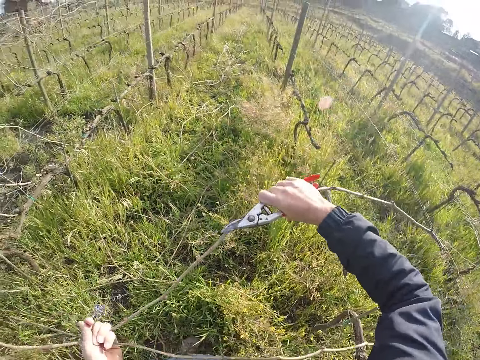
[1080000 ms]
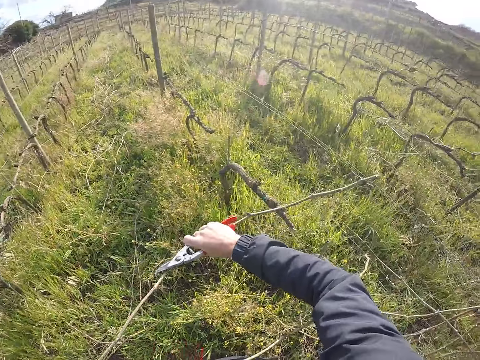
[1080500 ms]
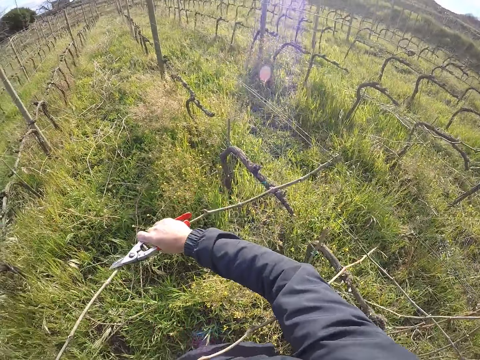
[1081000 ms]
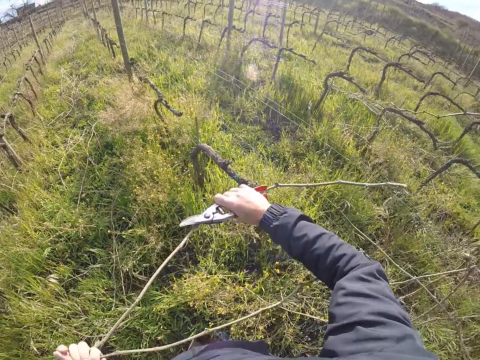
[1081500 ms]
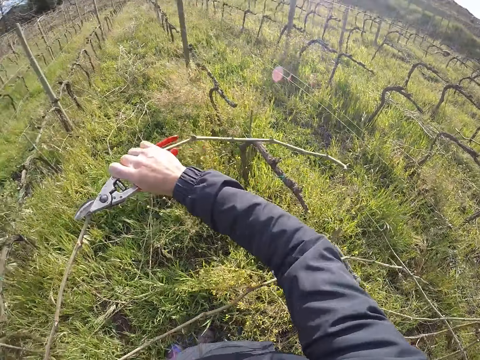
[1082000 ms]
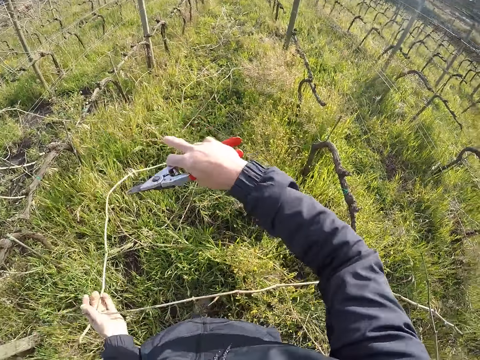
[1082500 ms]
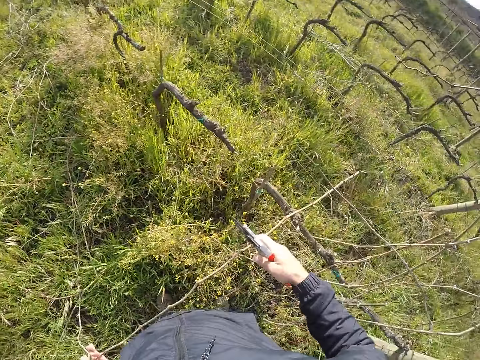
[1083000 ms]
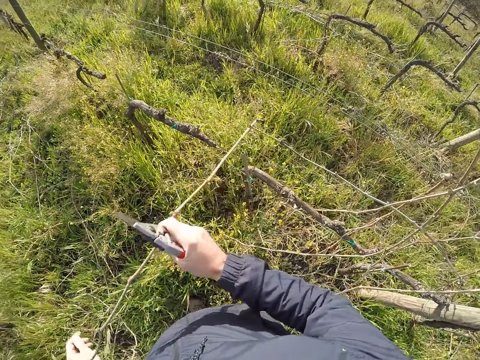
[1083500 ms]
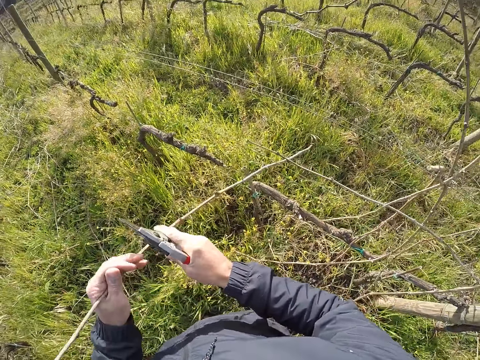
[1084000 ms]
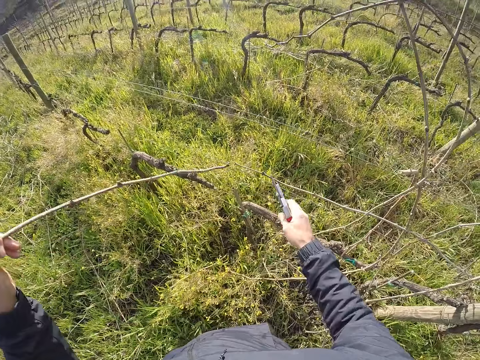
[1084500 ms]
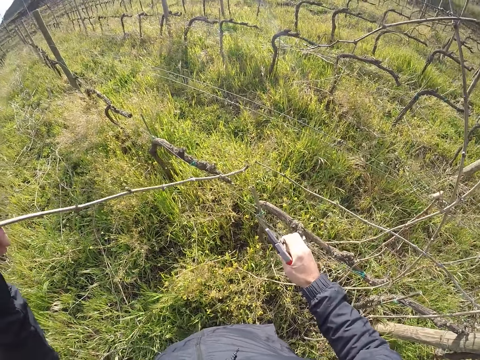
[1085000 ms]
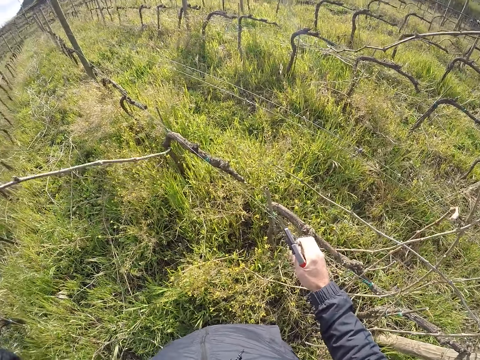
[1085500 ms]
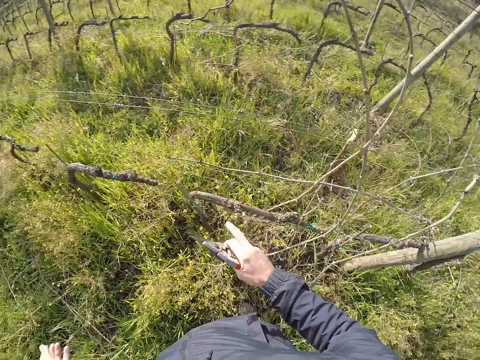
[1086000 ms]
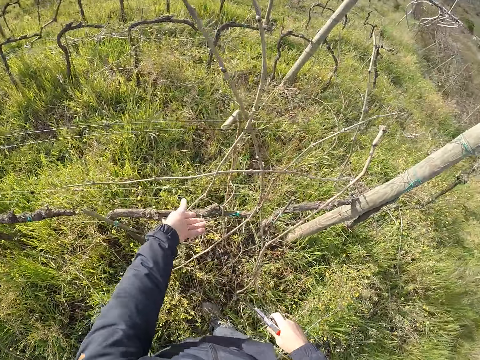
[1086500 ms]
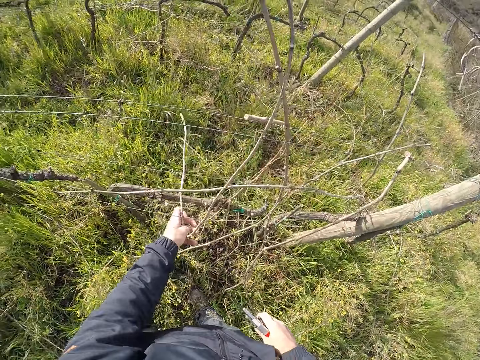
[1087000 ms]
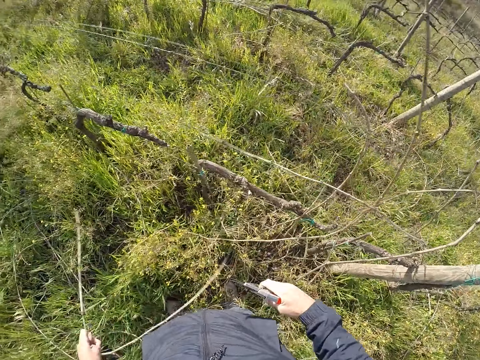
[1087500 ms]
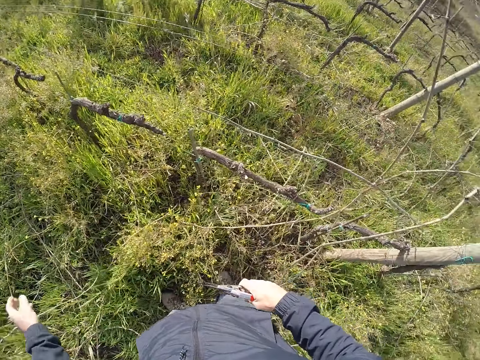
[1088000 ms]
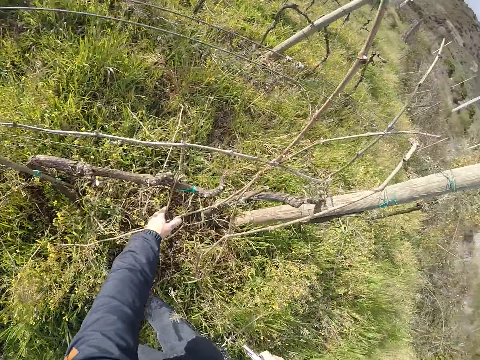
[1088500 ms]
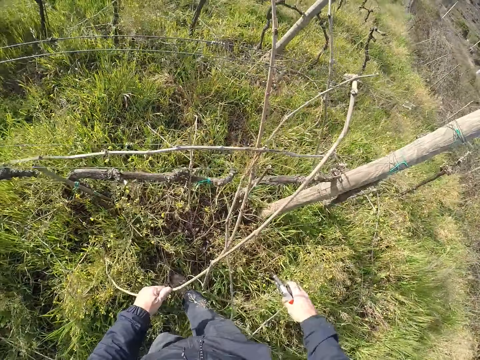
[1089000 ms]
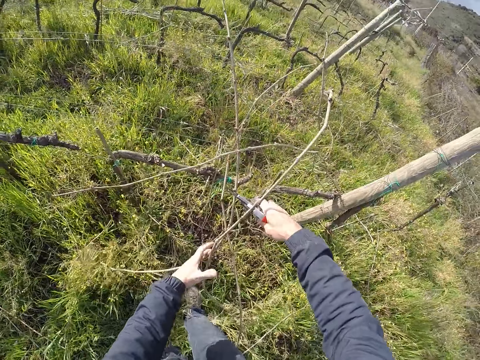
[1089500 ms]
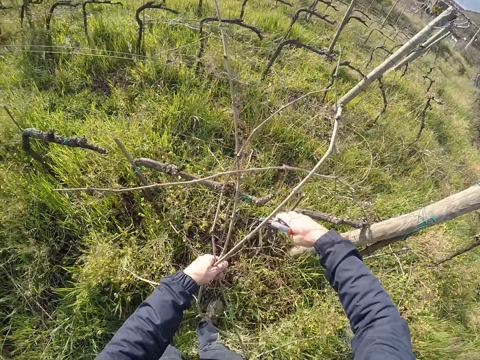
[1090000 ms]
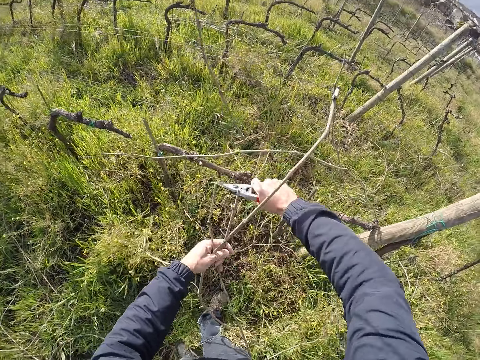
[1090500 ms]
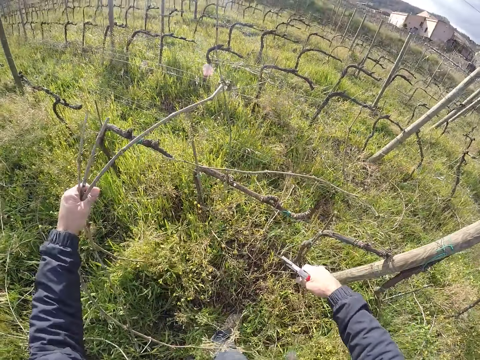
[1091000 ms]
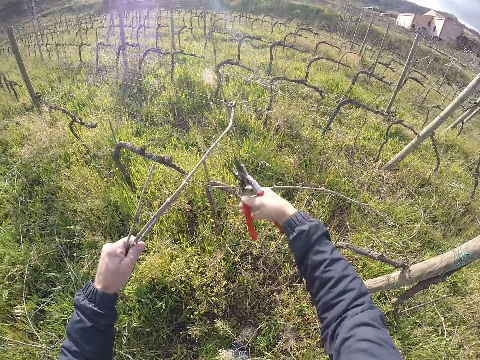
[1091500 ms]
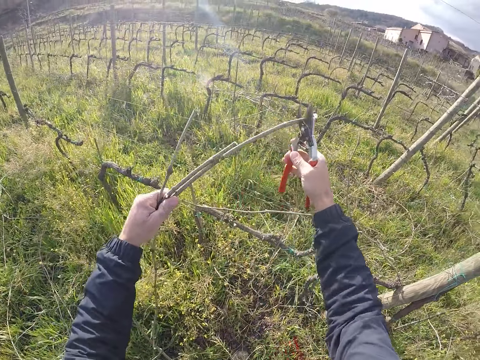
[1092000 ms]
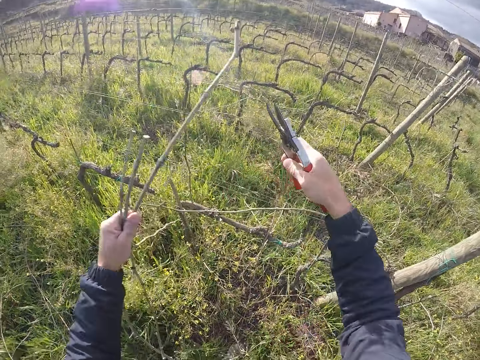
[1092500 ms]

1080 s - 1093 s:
The camera wearer drops a branch on the ground with his left hand. He pulls a branch from the barbed wire fence with his left hand. He pulls a barbed wire with his right hand. He drops the branch on the ground with his left hand. He pulls a branch from the barbed wire fence with his left hand. He drops the branch on the ground with his left hand. He pulls branches from the barbed wire fence with his left hand. He cuts branches with scissors.

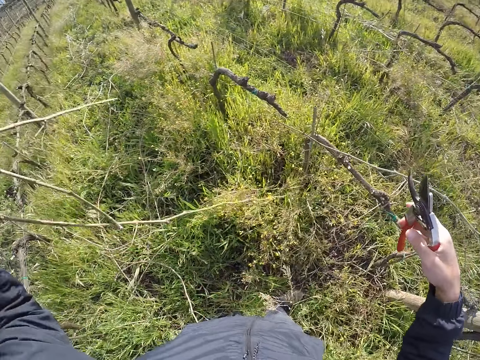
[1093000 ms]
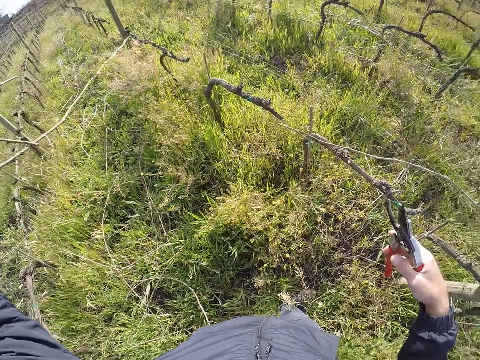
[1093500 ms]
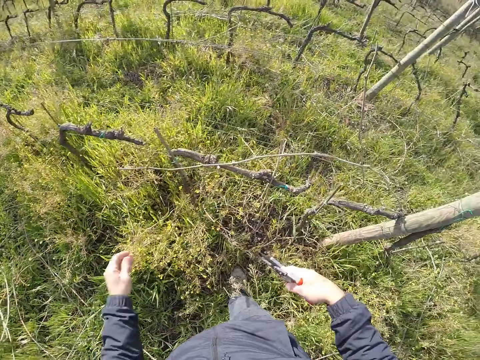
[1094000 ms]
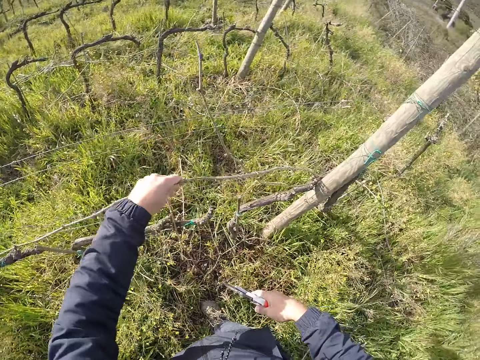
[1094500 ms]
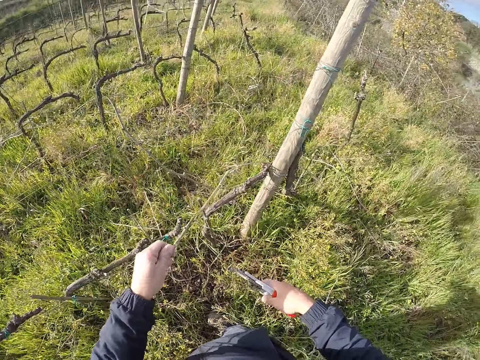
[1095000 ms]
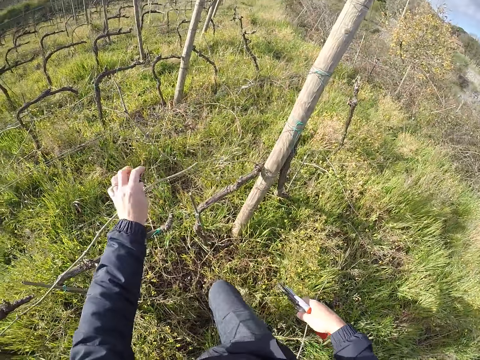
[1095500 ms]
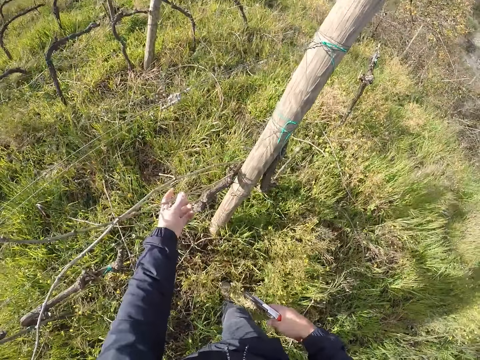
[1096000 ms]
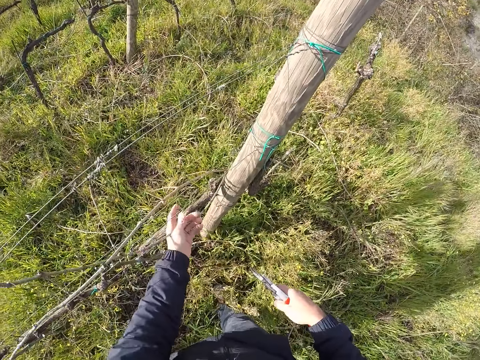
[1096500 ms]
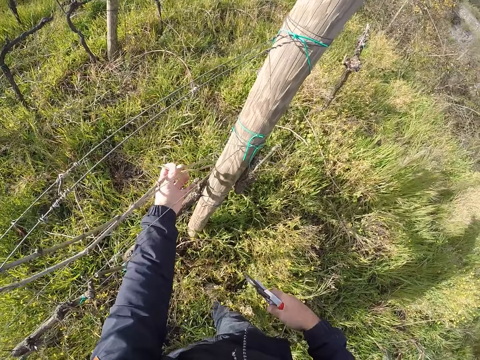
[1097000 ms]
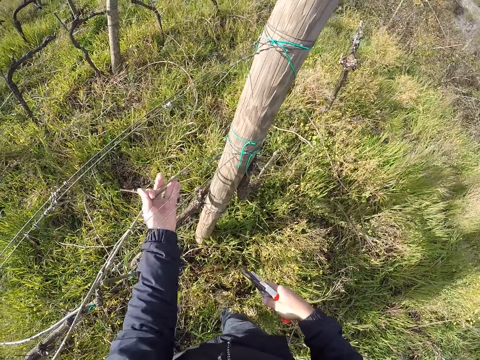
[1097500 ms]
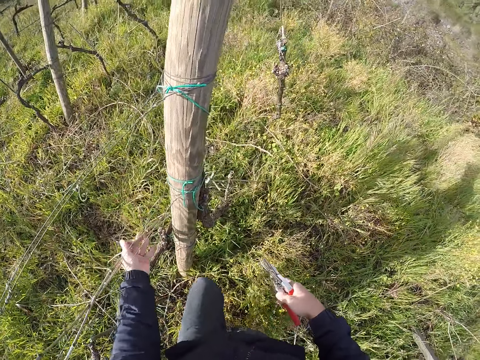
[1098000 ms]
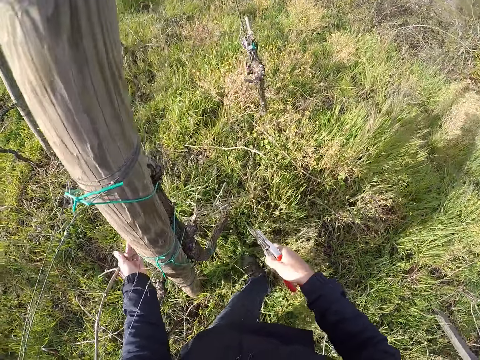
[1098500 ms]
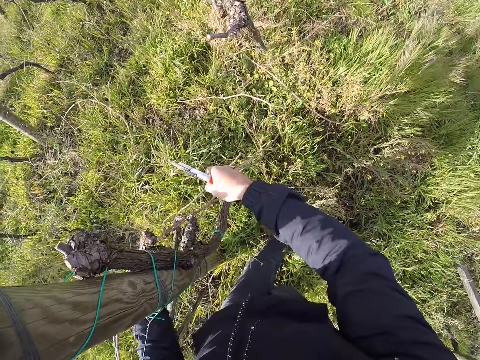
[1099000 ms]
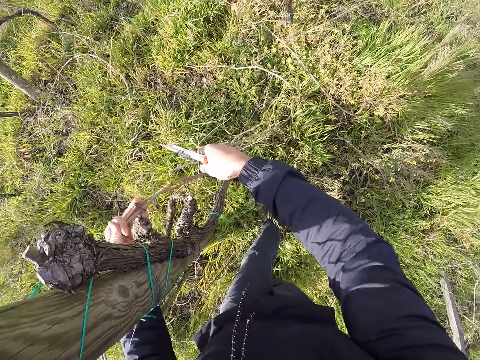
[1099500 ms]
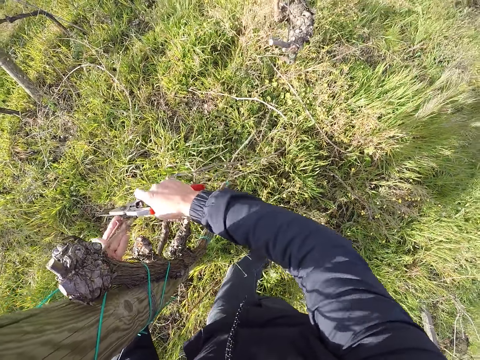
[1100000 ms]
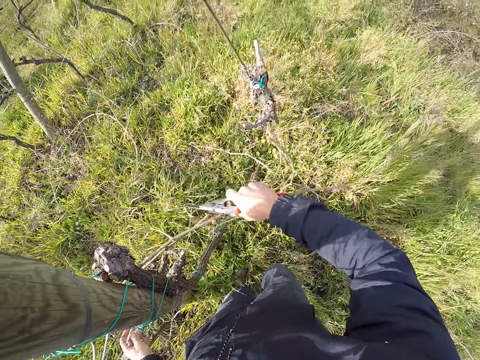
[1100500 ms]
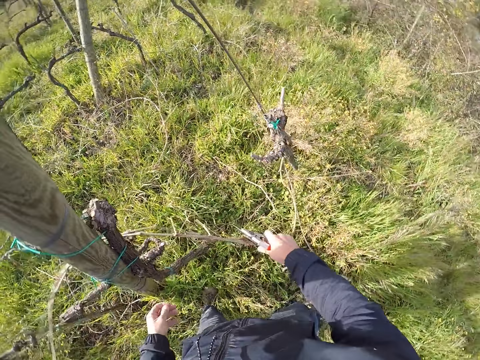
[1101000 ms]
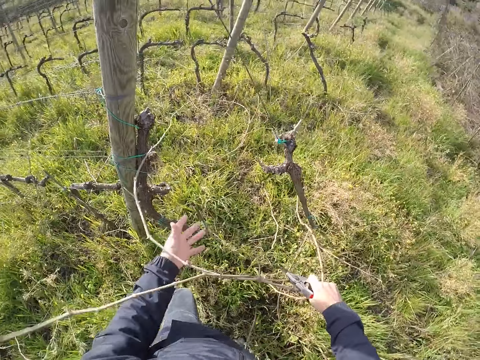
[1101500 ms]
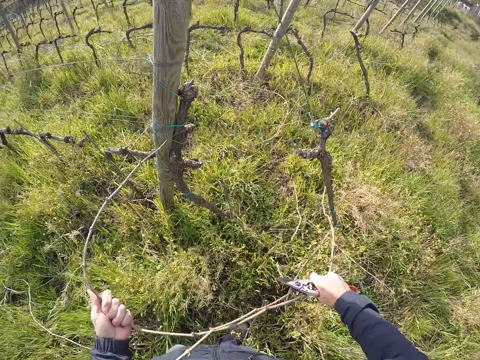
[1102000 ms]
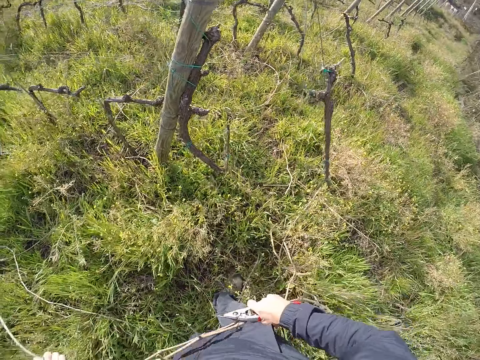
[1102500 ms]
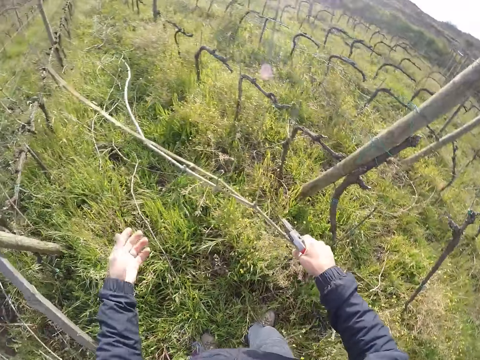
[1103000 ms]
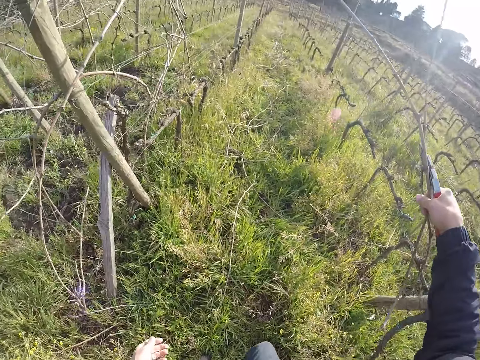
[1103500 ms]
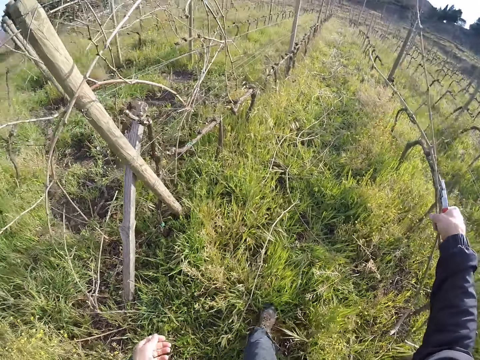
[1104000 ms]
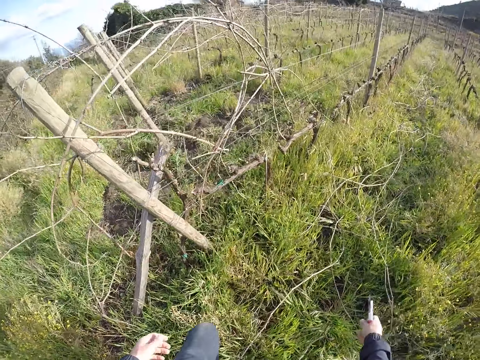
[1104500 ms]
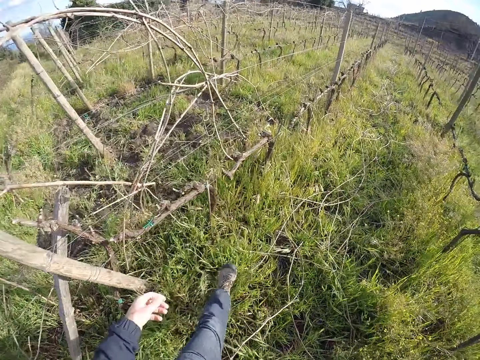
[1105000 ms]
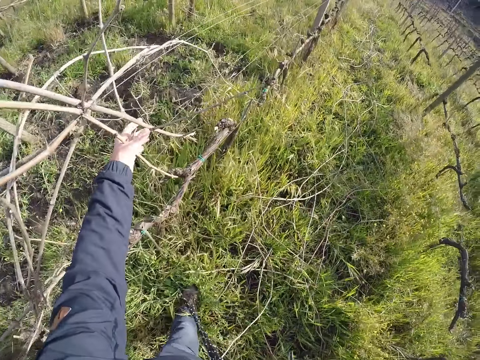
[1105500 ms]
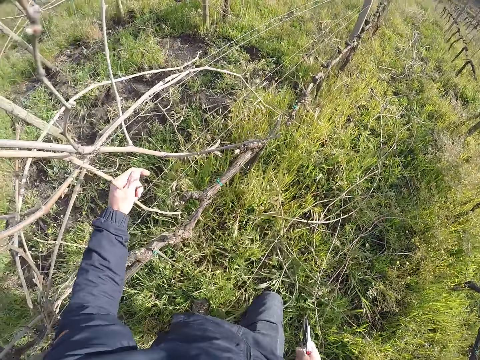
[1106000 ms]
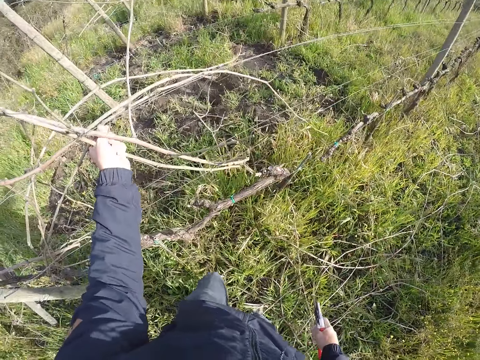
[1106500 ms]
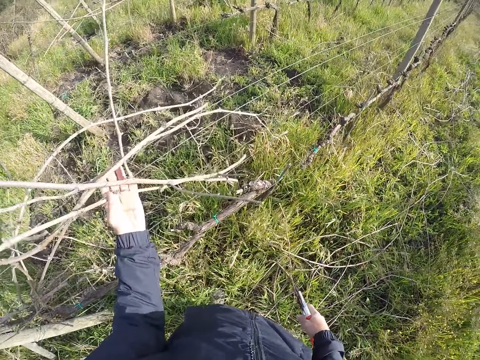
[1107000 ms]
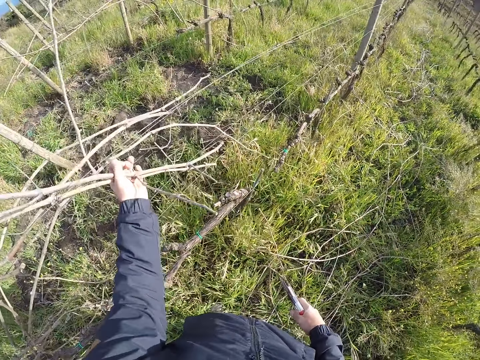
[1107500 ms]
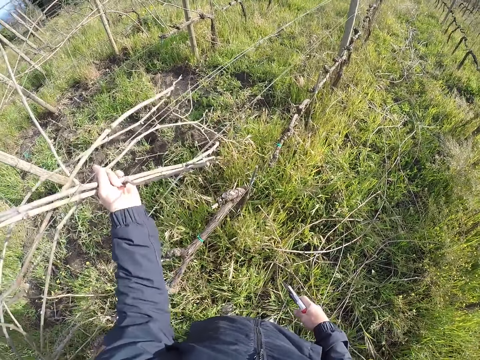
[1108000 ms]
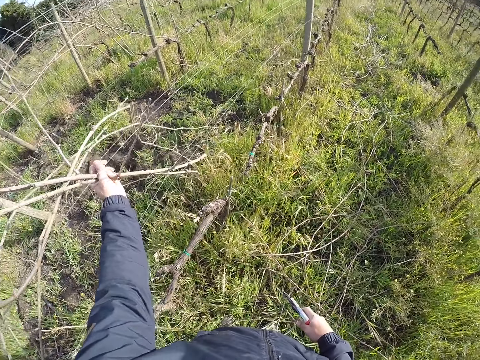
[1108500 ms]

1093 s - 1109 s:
The camera wearer drops the branches on the ground with his left hand. He pulls a branch from the barbed wire fence with his left hand. He pulls the stick away from the wire fence with his left hand. He pulls the stick away from the wire fence with his right hand. He pulls the stick away from the wire fence with his hands. He throws the stick on the ground with his right hand. He walks around. He pulls sticks from the wire fence with his left hand.
